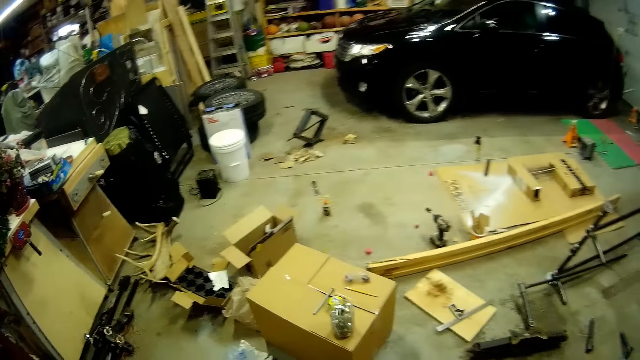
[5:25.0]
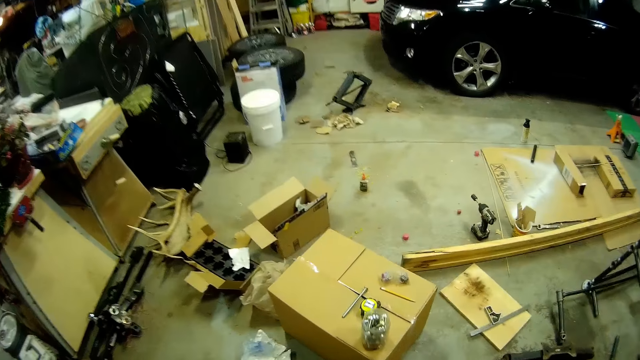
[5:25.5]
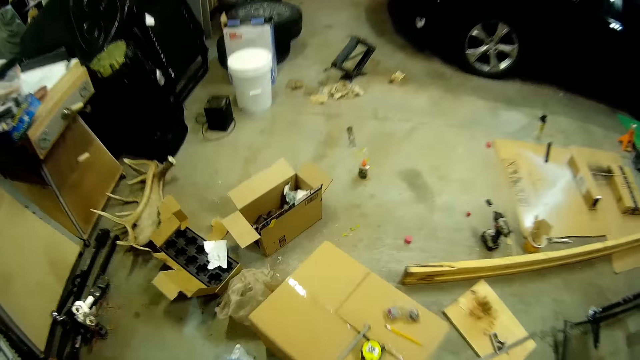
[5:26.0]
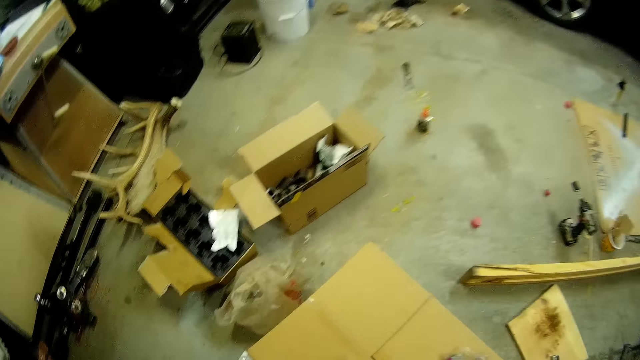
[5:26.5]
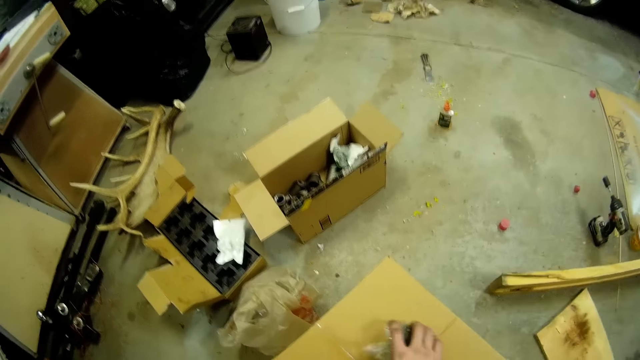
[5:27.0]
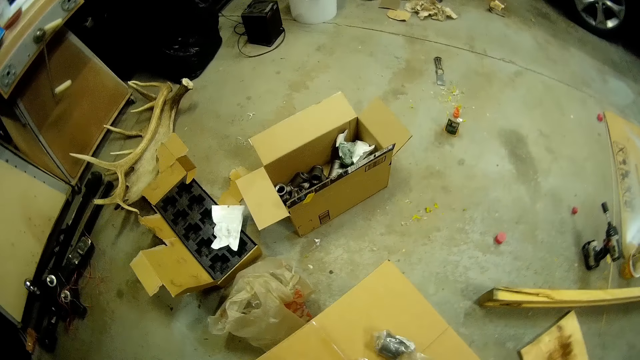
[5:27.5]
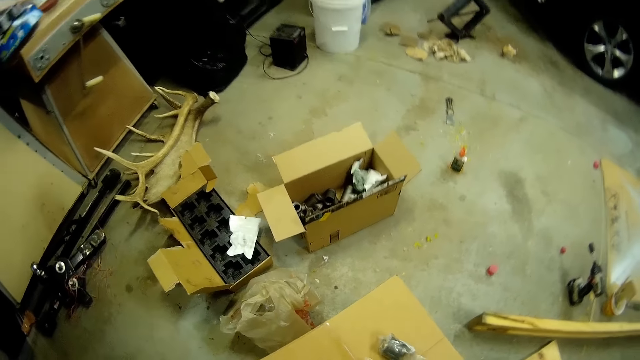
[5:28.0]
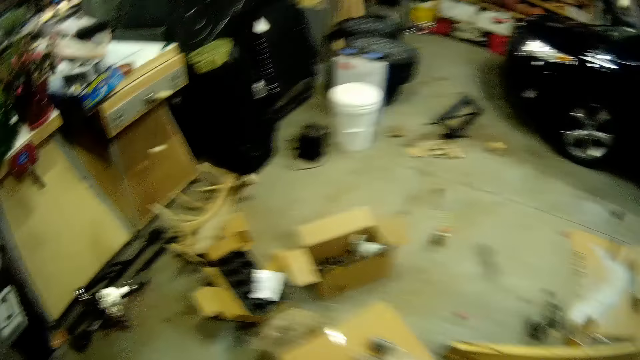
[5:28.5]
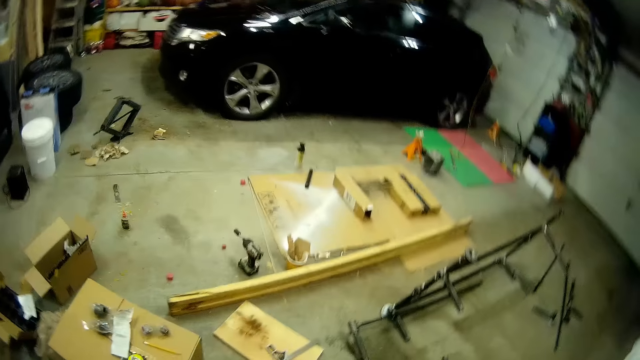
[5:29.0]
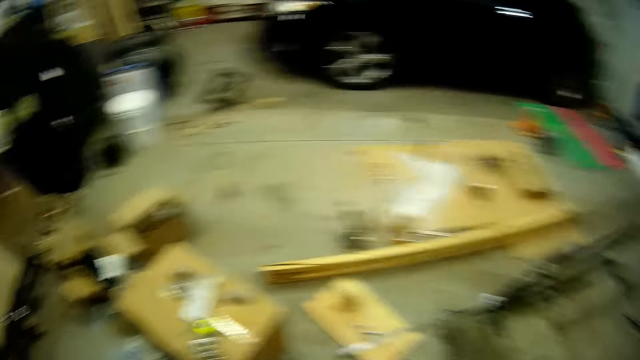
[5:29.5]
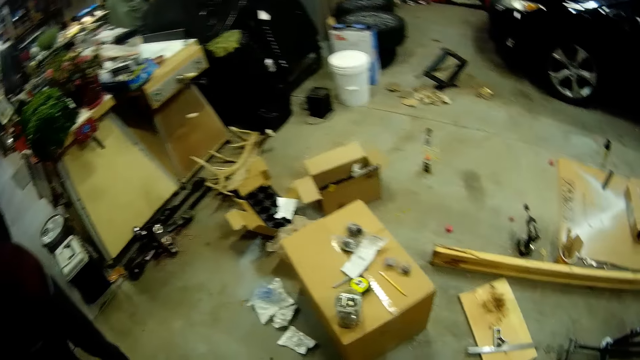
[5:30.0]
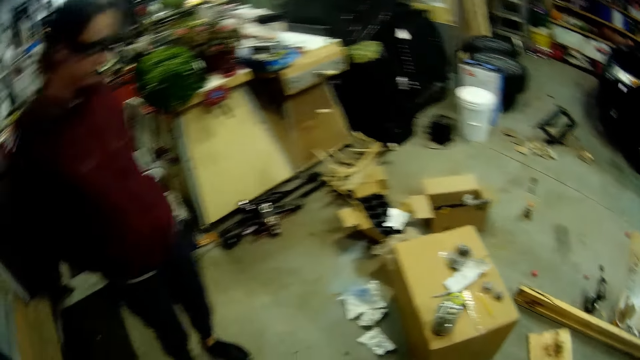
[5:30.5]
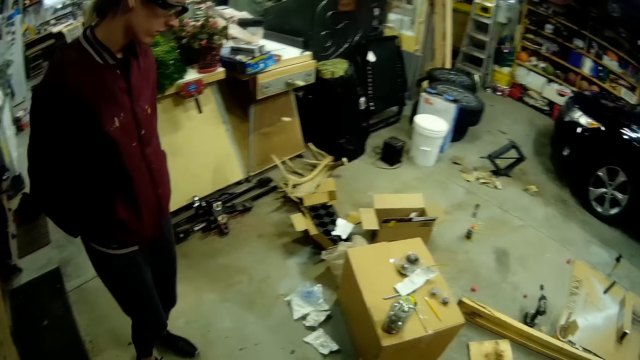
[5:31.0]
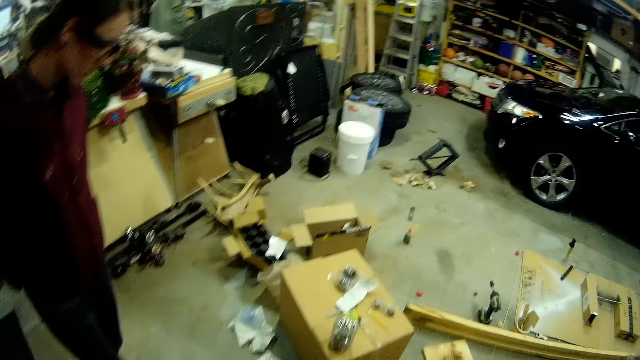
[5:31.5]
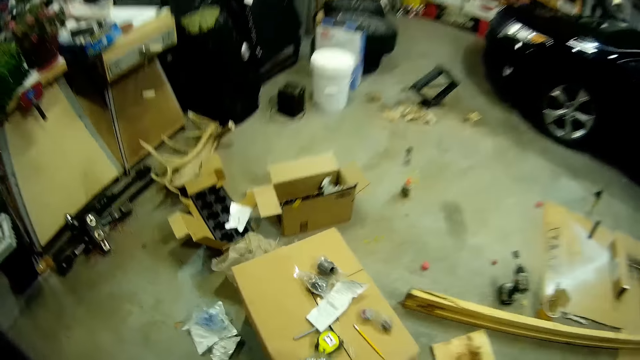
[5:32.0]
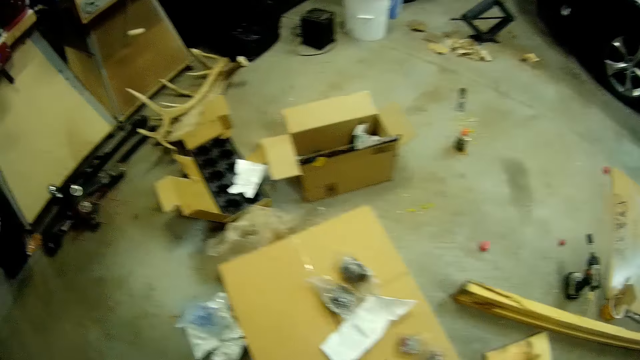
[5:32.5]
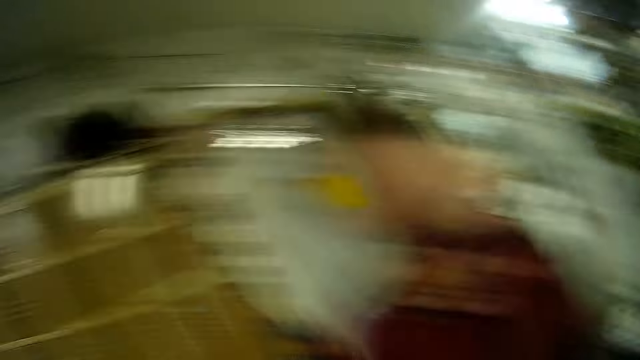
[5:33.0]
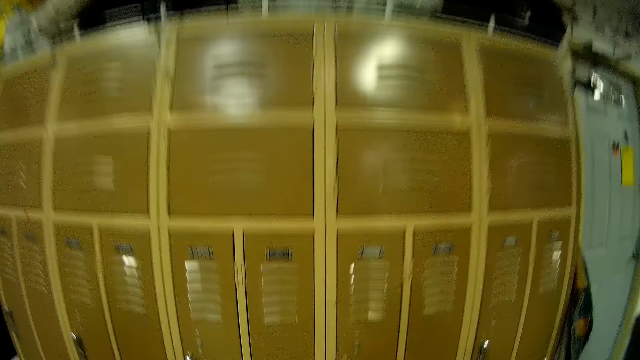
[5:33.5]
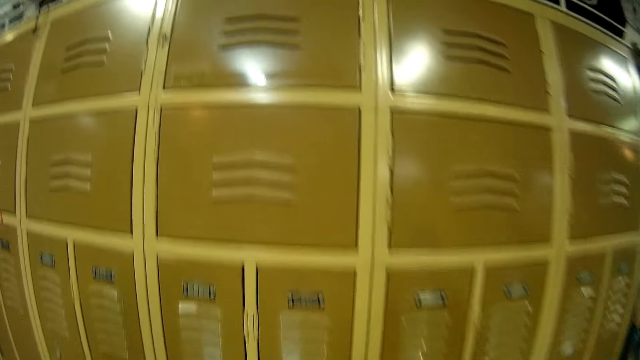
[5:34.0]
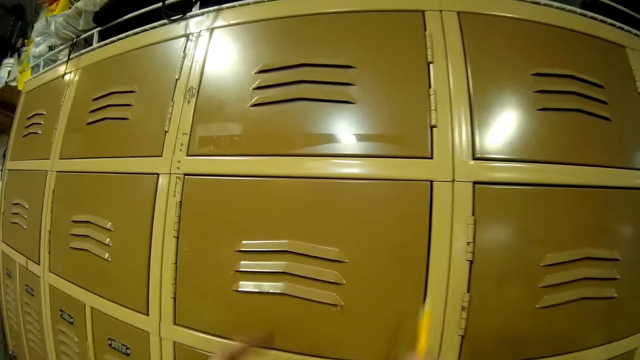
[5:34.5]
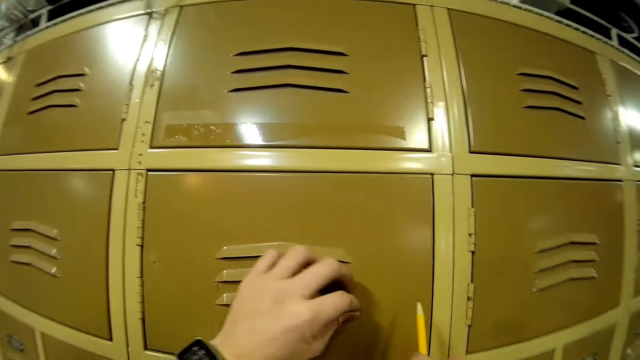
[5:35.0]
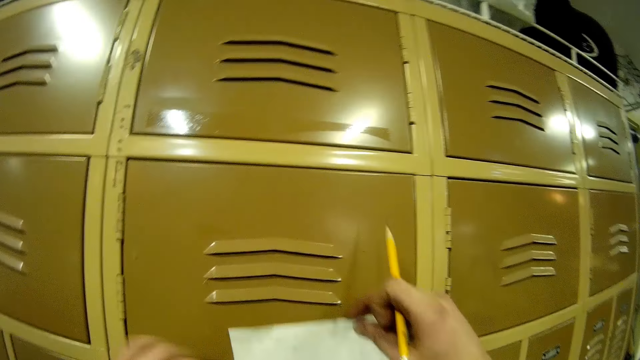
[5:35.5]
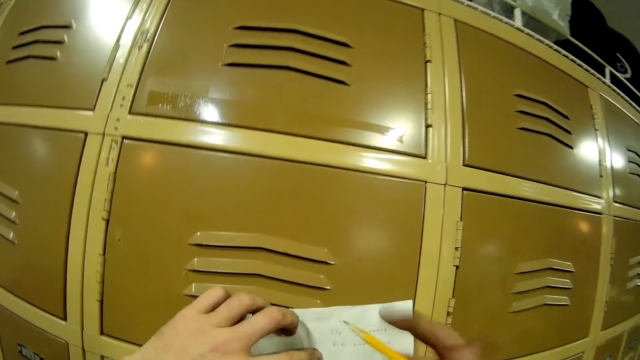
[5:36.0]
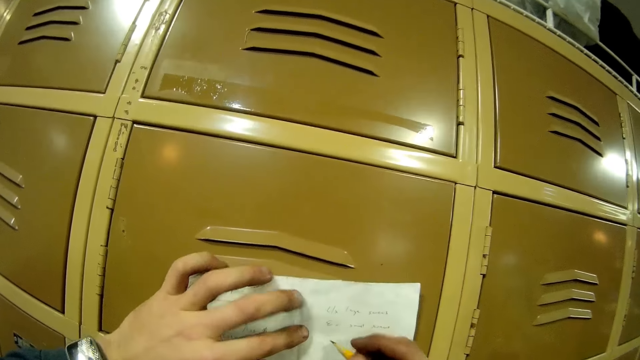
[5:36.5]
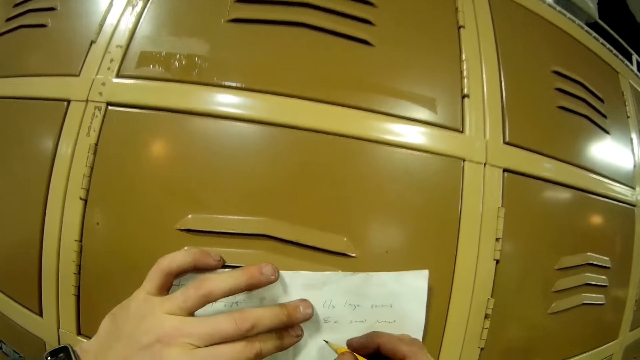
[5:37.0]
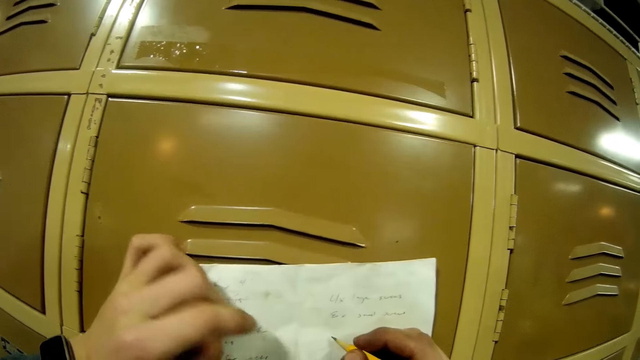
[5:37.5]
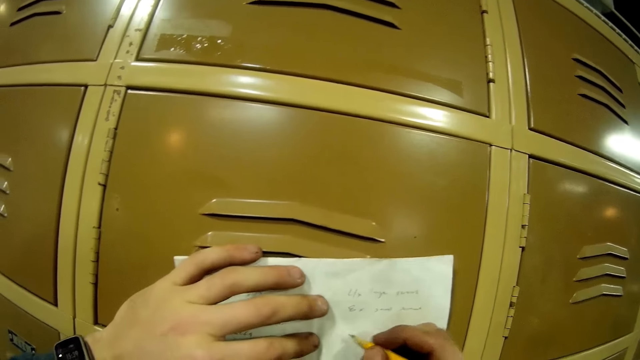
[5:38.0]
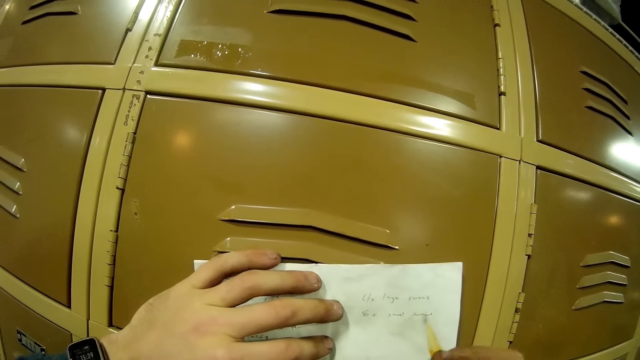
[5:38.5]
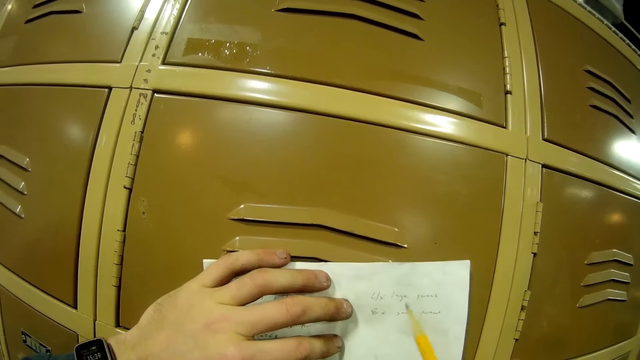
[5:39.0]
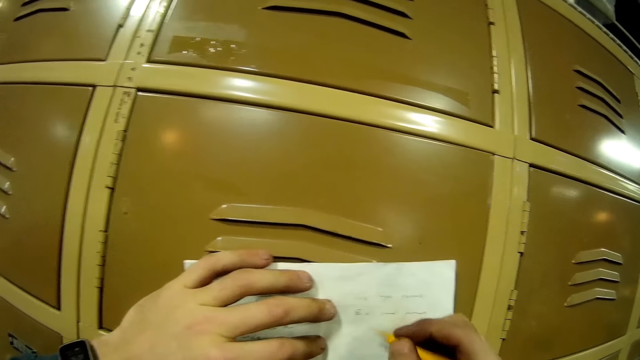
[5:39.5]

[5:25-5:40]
The camera wearer drops a small rod on a carton with his right hand. He places the piece of paper on the locker with his left hand. He writes on the piece of paper with the pencil in his right hand.

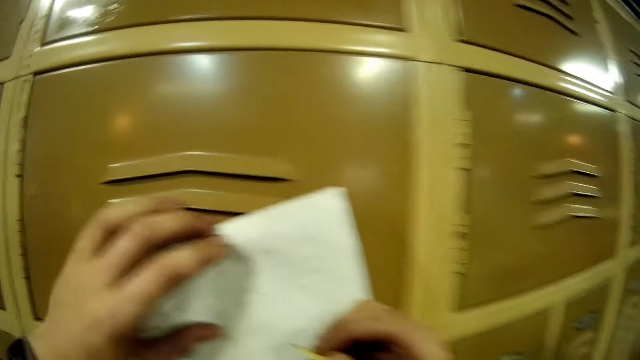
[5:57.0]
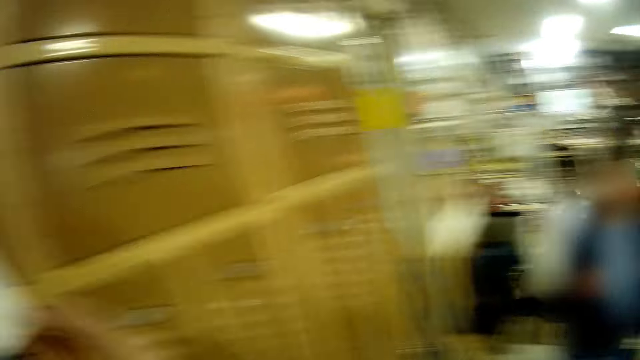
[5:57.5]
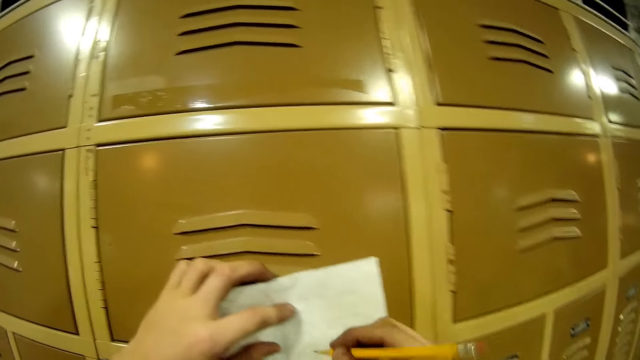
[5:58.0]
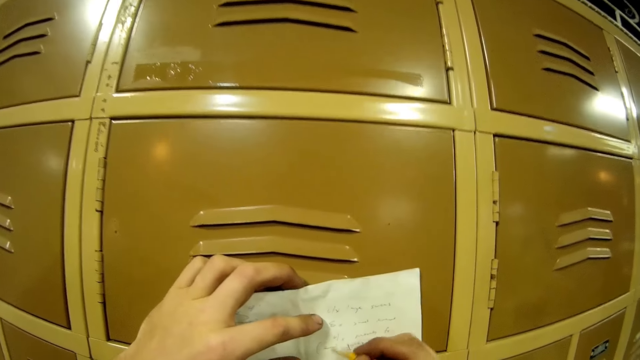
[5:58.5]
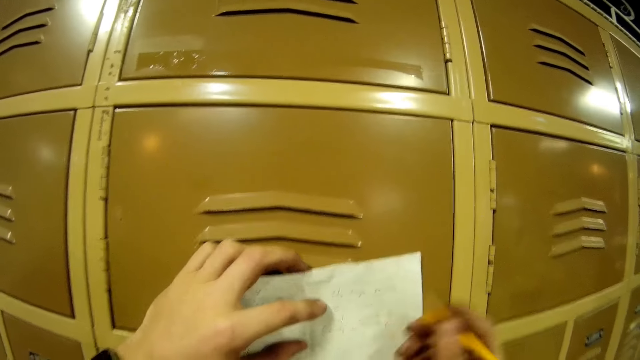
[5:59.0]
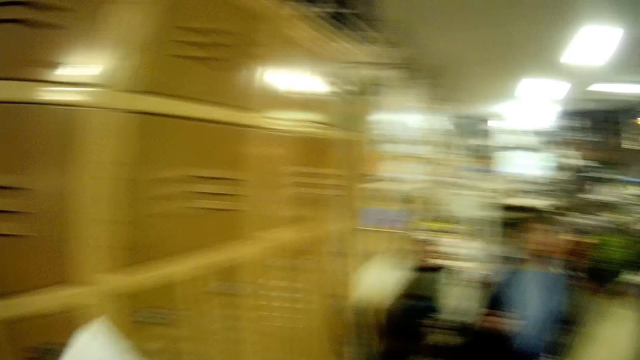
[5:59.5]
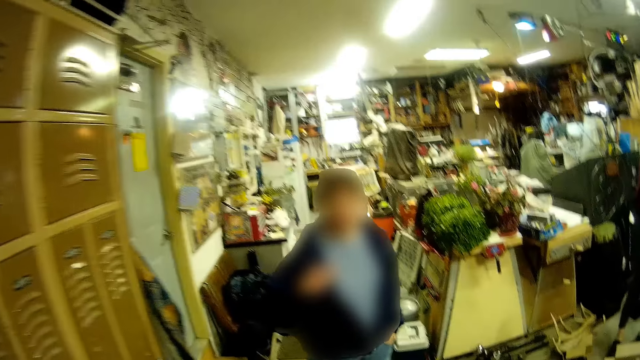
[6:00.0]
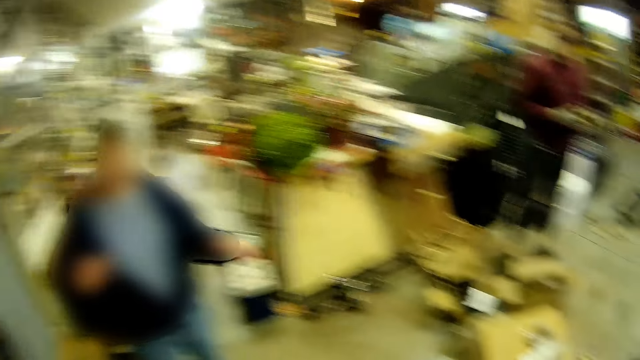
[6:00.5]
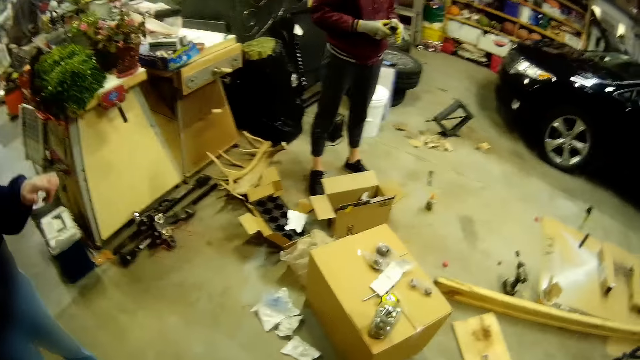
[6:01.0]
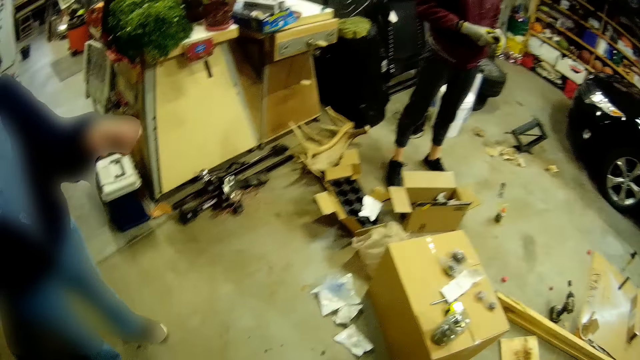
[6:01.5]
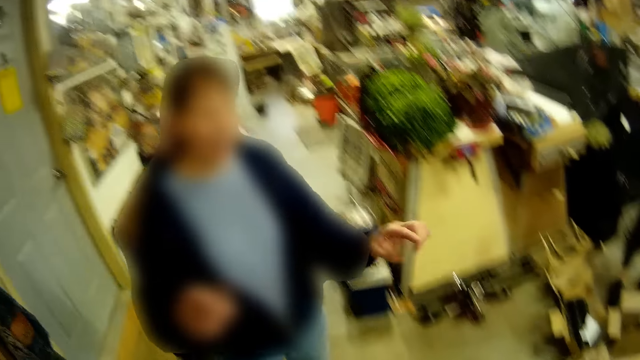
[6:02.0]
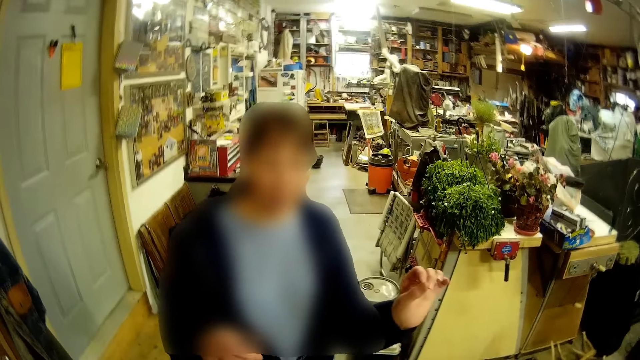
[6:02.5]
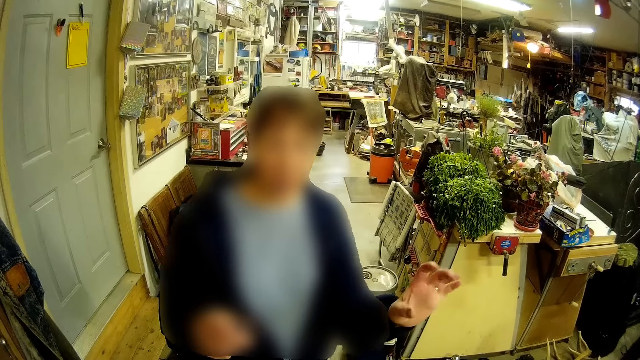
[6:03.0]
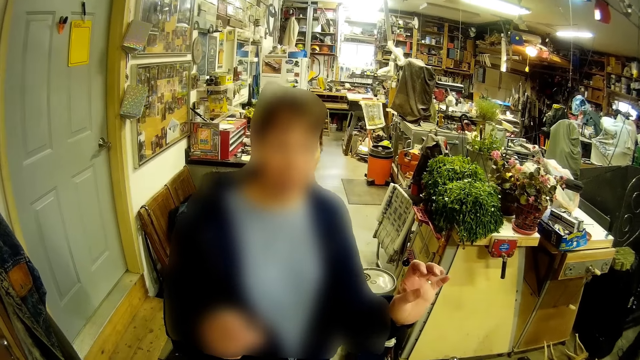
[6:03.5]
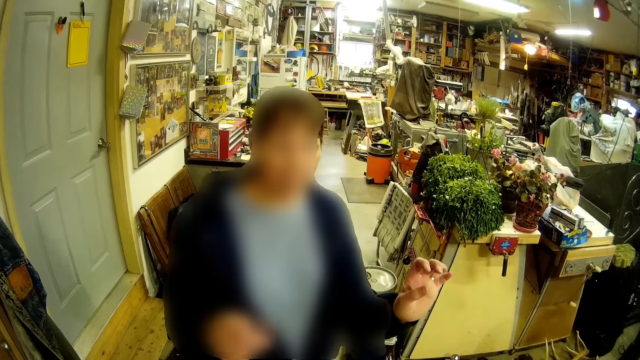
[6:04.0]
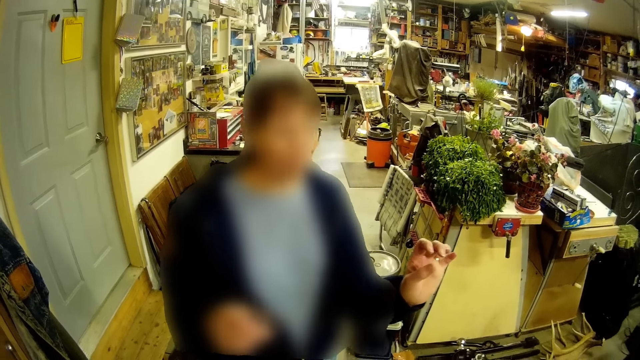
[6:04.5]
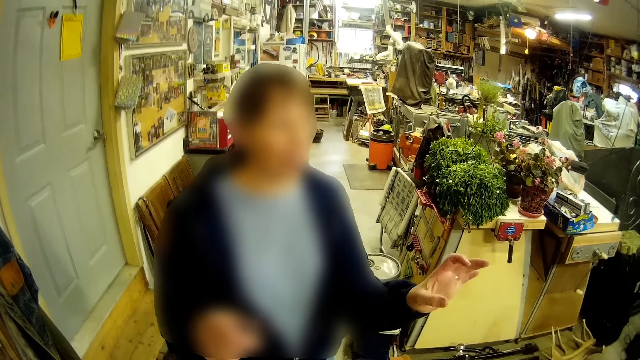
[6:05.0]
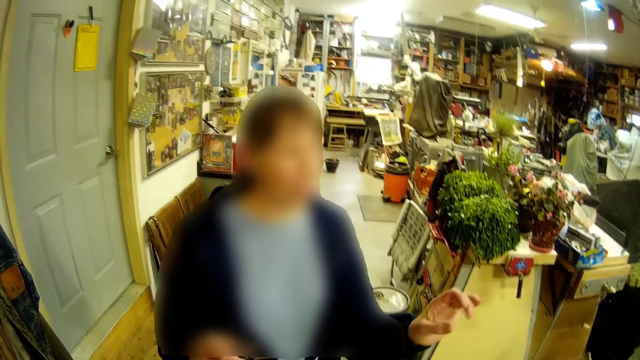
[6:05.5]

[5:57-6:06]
The camera wearer talks to a woman in the workshop.
